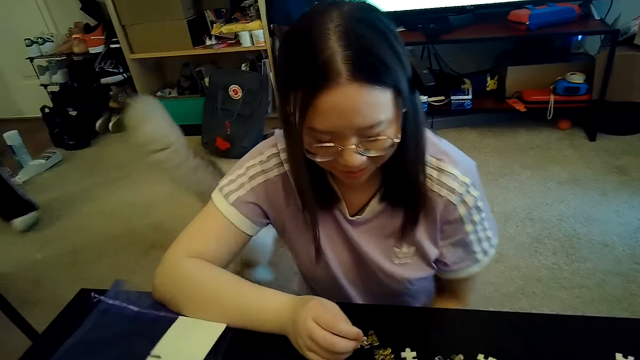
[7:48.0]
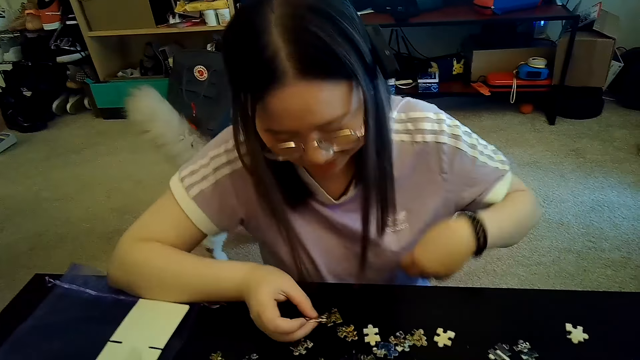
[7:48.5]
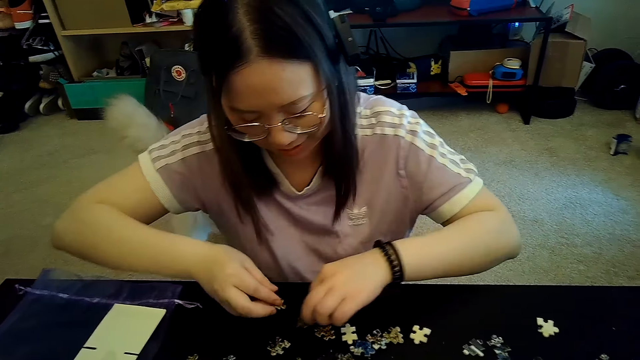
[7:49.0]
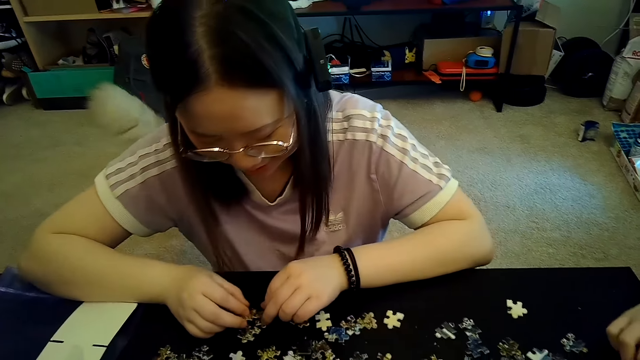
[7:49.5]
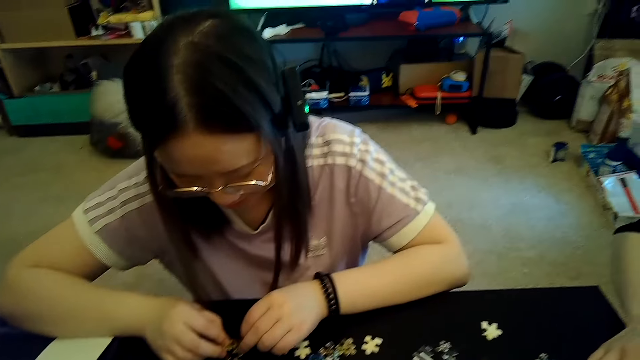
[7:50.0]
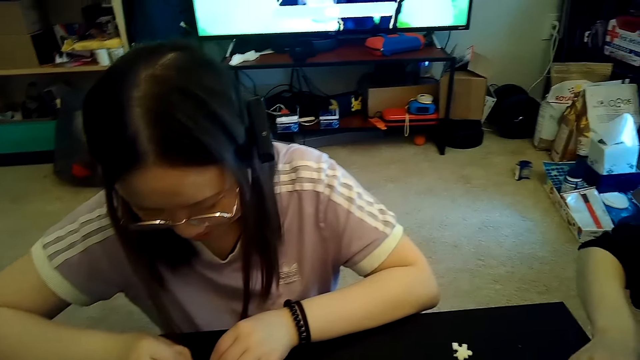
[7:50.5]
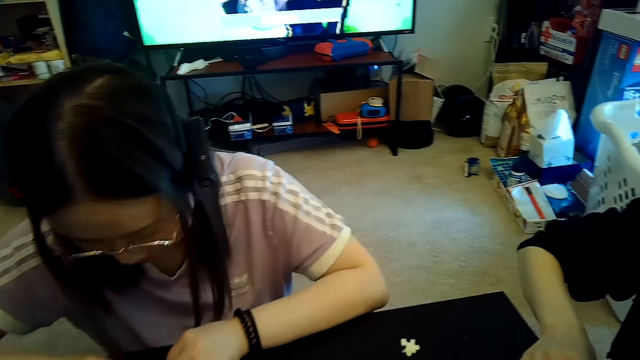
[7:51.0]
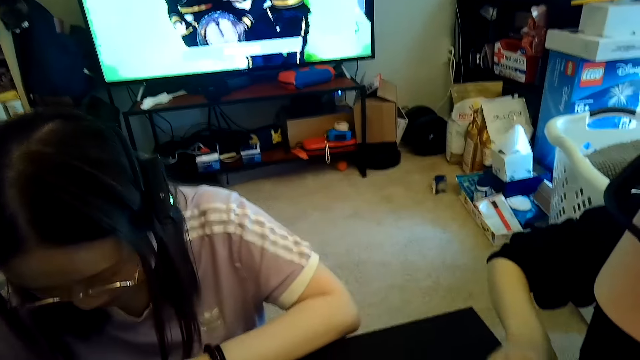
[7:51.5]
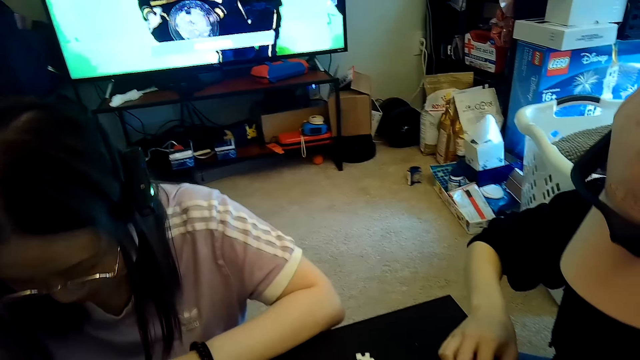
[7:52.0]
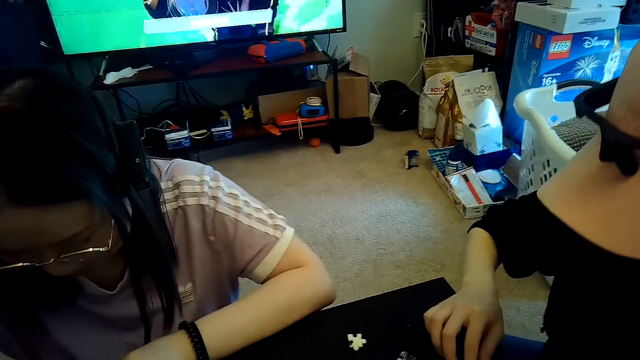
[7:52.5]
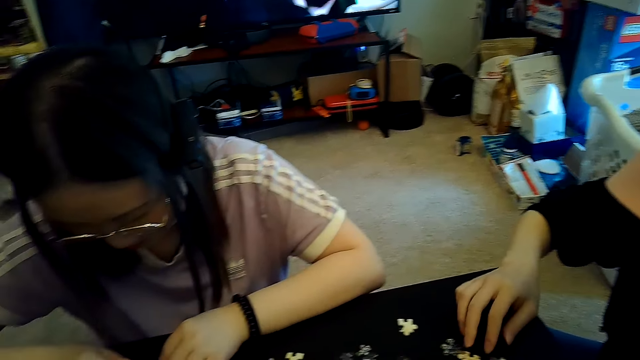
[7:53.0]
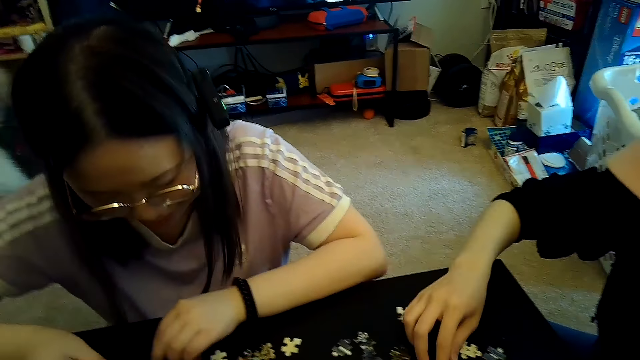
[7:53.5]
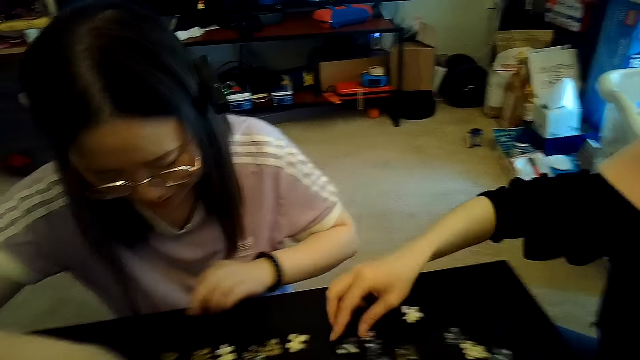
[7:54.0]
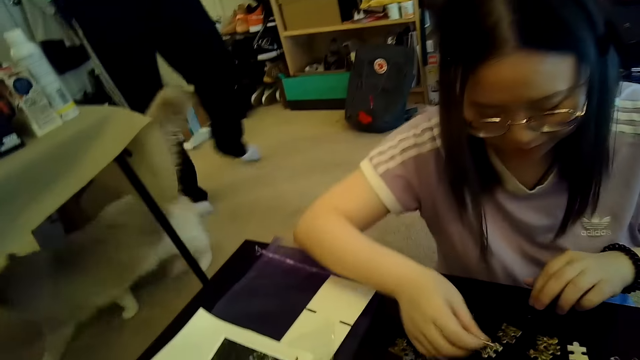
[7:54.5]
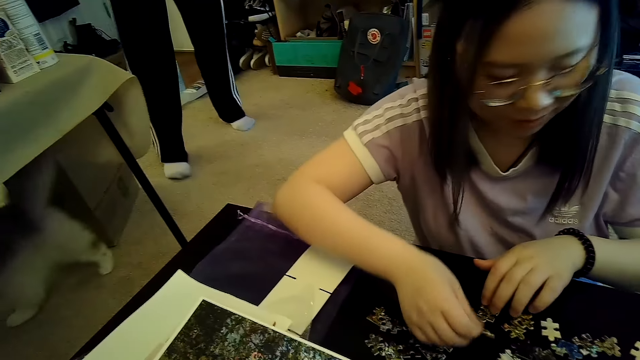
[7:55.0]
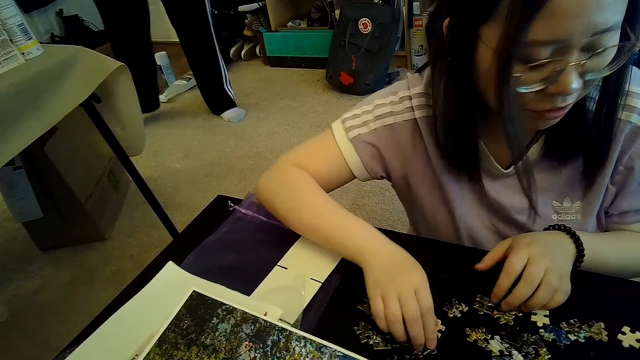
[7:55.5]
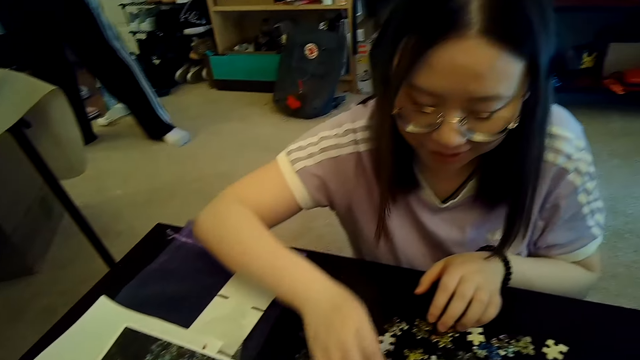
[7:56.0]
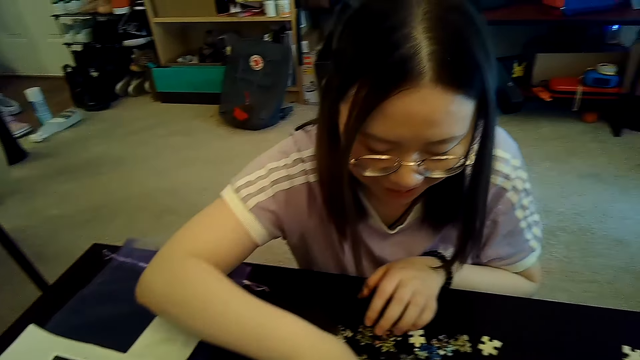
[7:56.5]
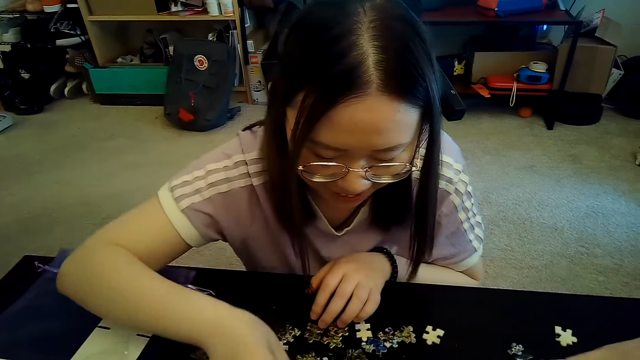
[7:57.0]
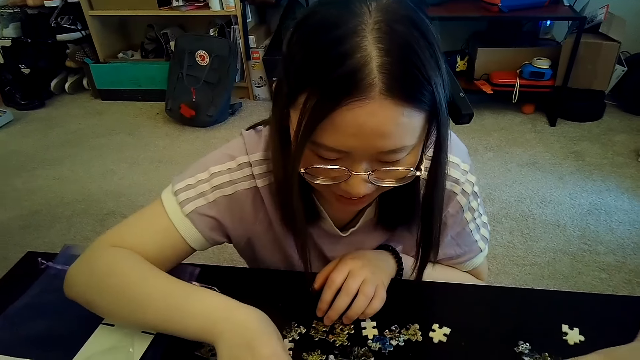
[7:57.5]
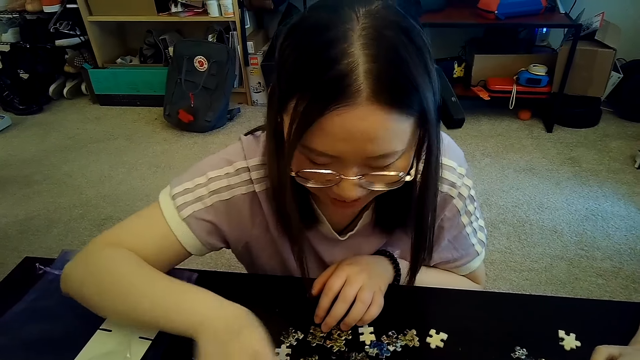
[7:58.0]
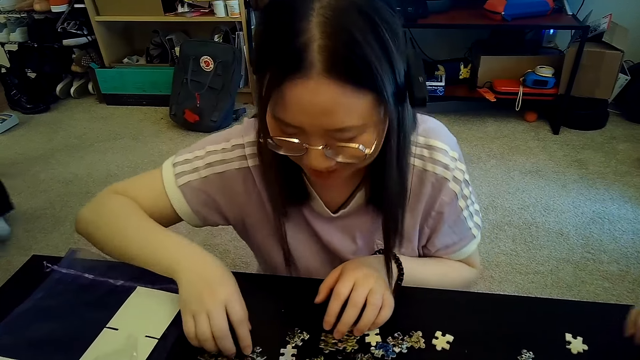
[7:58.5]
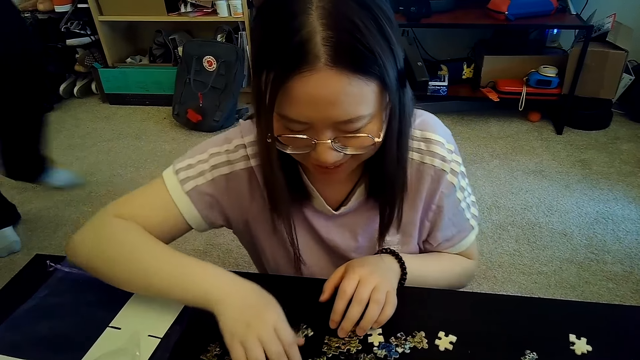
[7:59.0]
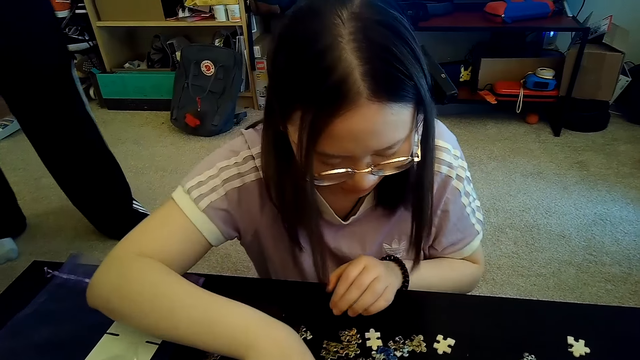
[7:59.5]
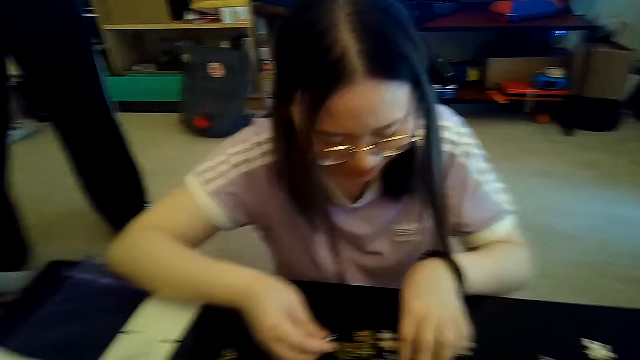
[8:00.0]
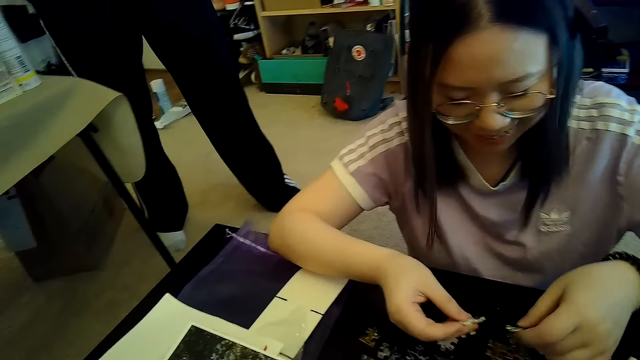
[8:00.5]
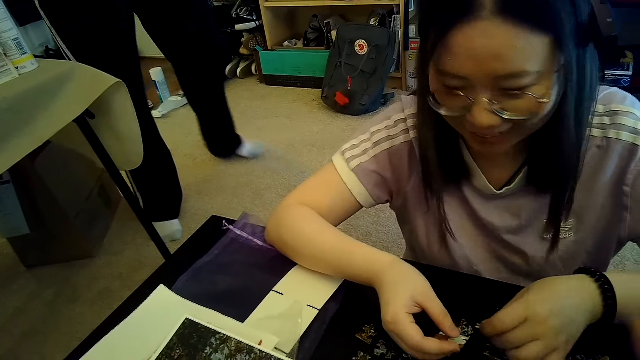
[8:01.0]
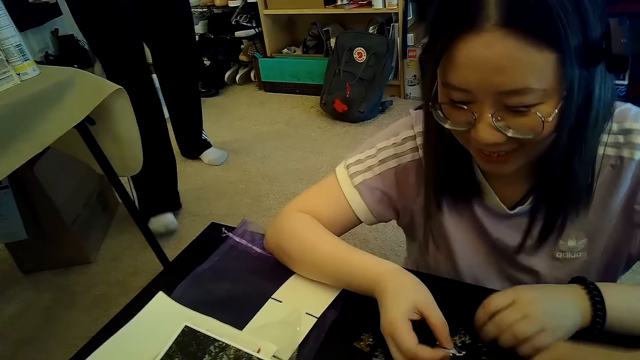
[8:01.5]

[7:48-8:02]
The camera wearer looks at a person.

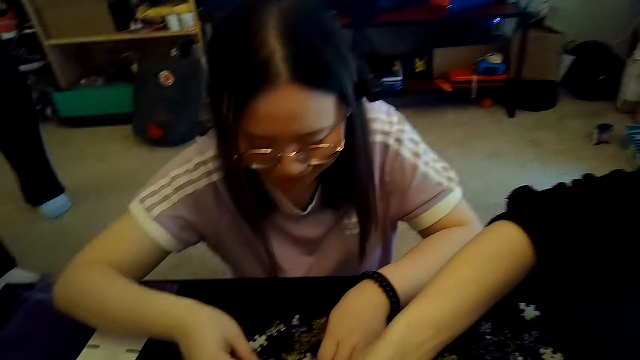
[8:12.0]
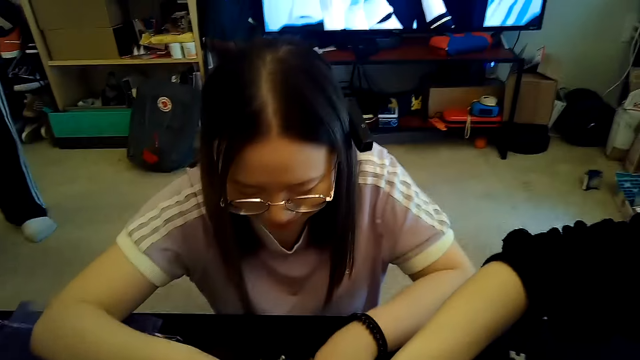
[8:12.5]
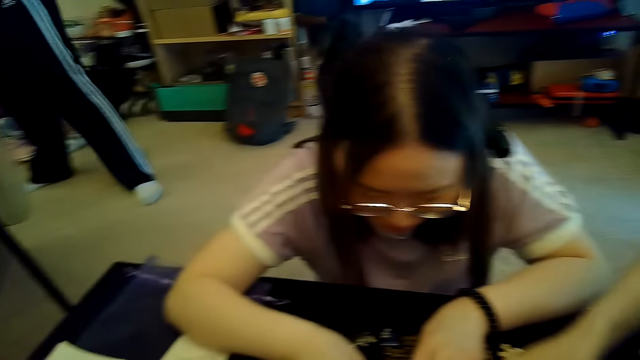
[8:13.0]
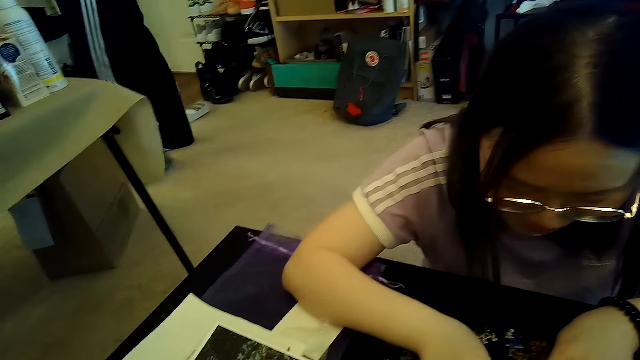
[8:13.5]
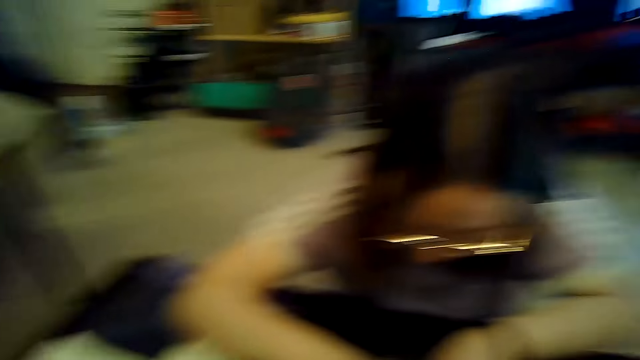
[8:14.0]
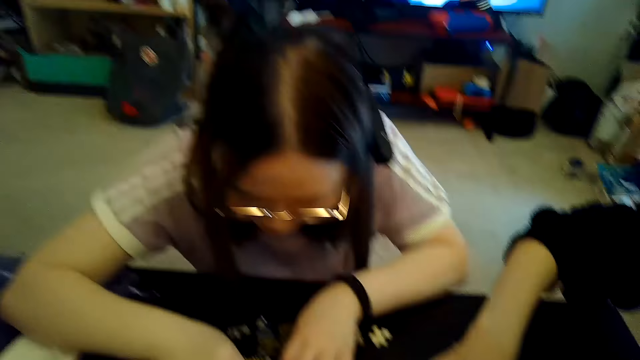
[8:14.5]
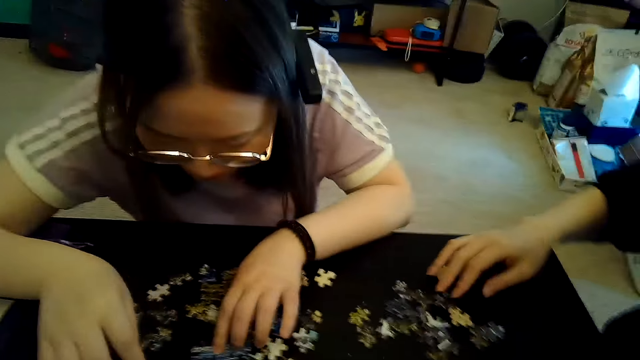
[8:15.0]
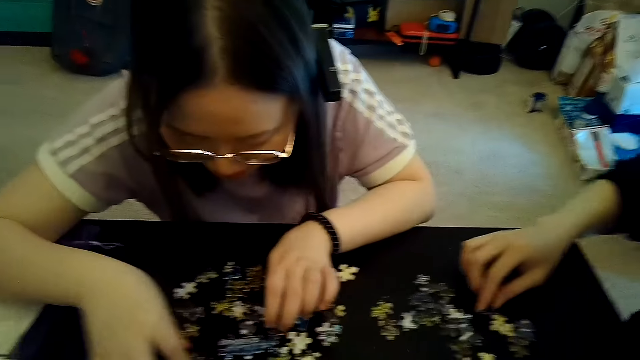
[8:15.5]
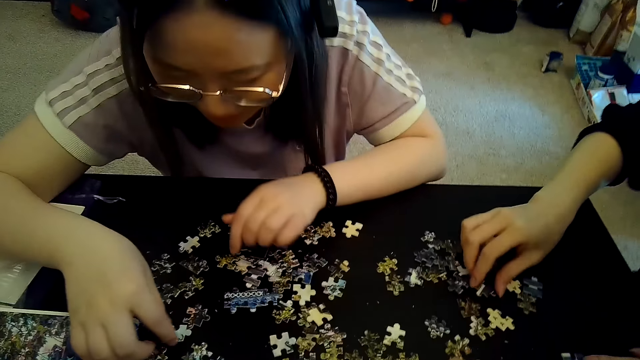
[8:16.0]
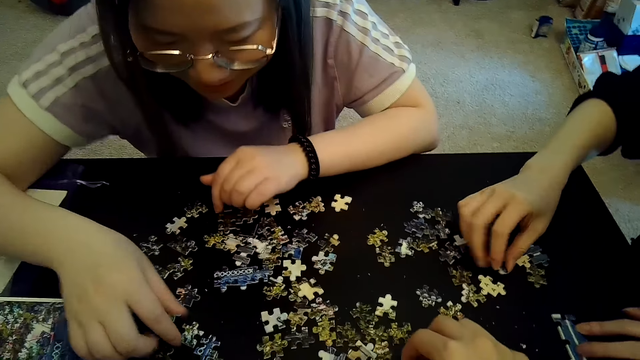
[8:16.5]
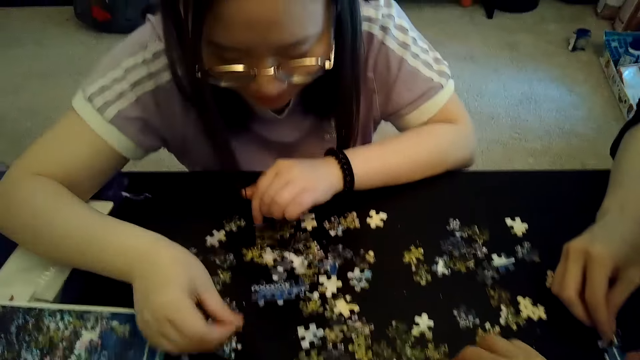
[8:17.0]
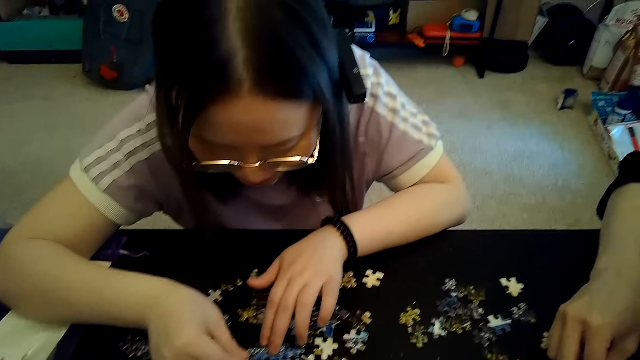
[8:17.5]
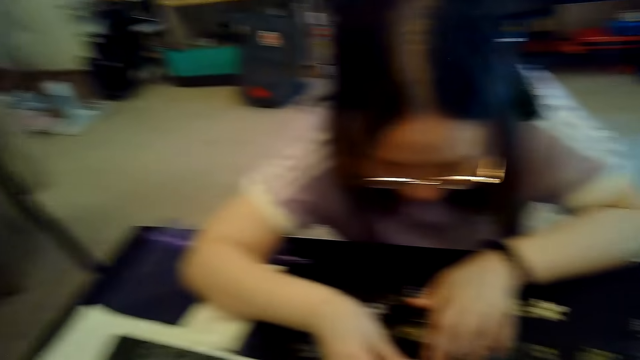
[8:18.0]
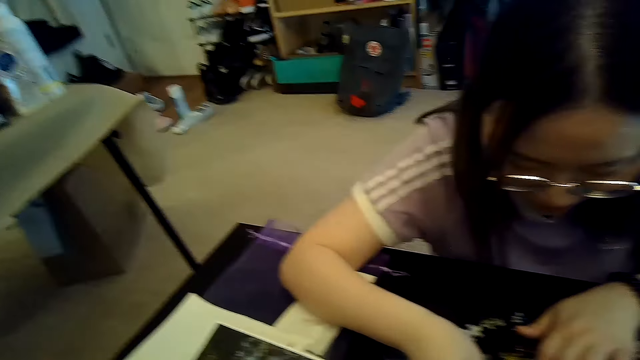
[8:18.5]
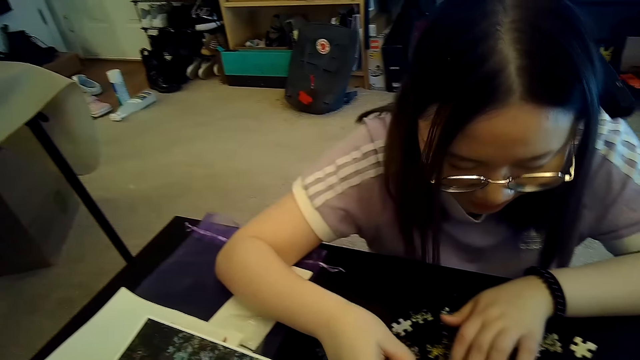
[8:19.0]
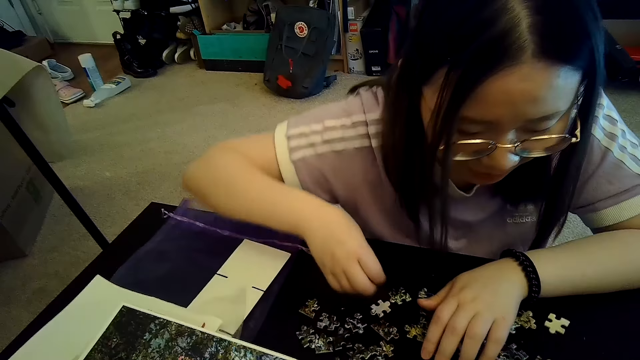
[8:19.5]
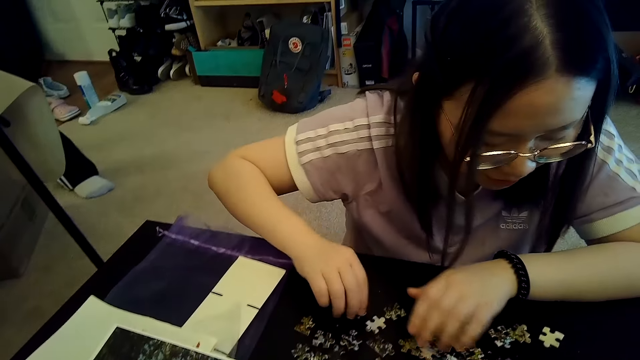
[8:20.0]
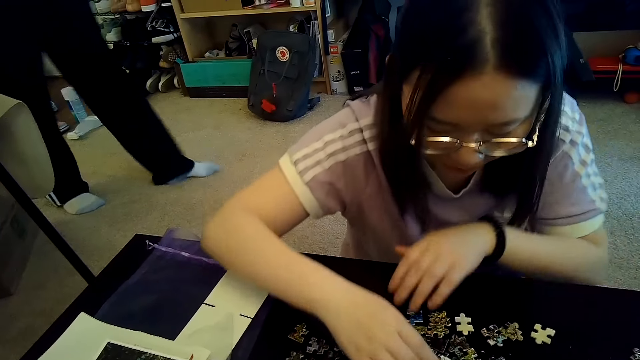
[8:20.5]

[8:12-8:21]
The camera wearer looks at the puzzle player on the table. A person plays a game with another person.
